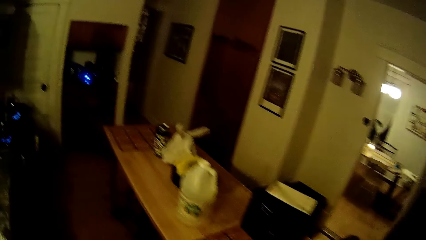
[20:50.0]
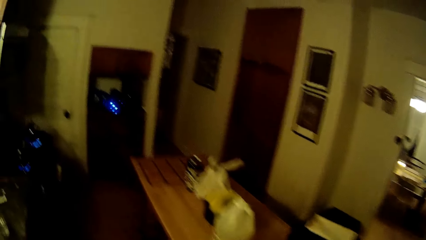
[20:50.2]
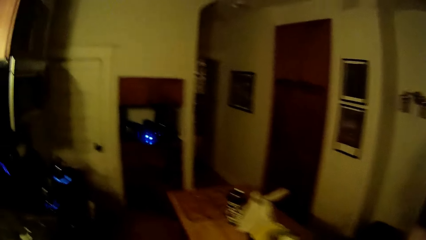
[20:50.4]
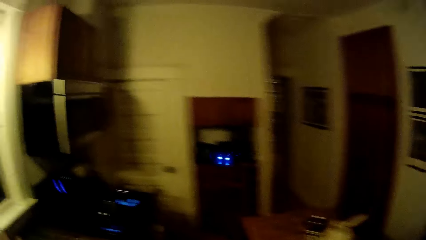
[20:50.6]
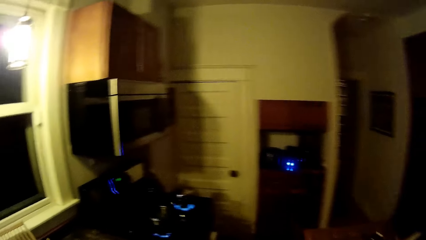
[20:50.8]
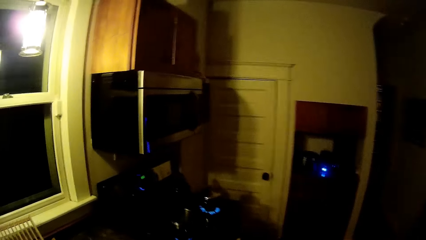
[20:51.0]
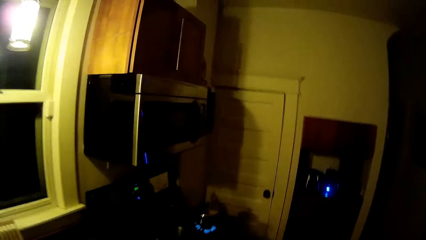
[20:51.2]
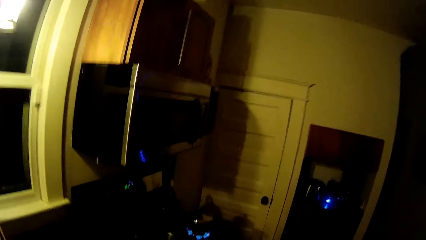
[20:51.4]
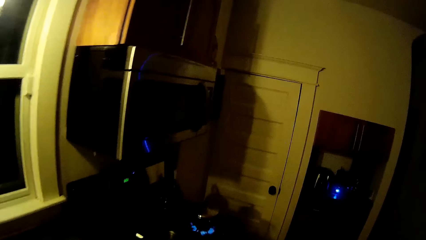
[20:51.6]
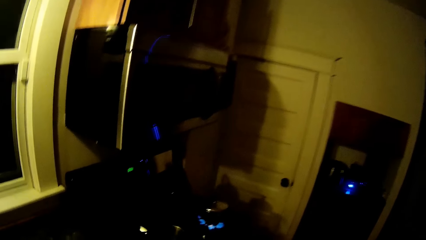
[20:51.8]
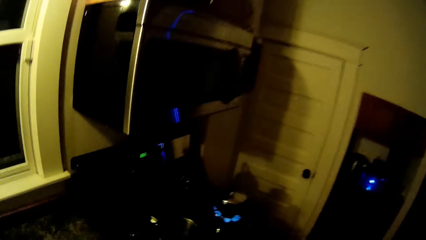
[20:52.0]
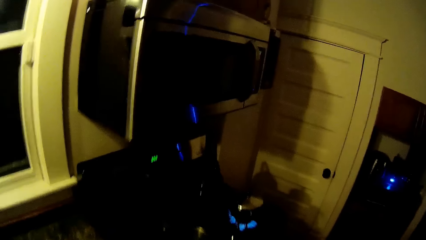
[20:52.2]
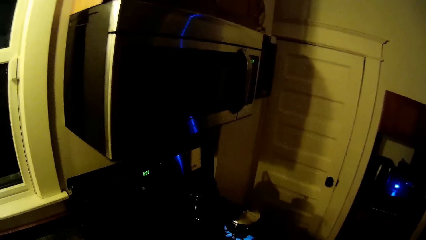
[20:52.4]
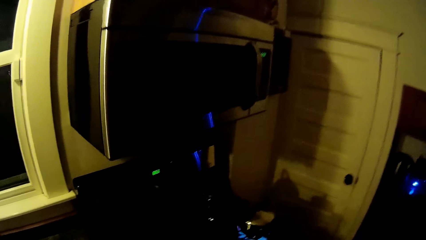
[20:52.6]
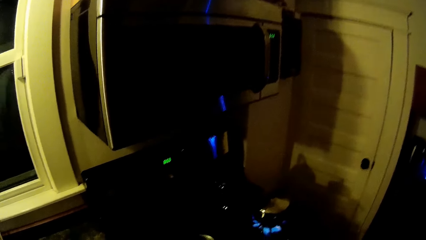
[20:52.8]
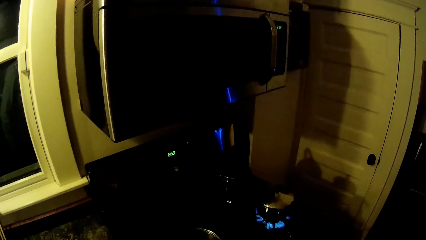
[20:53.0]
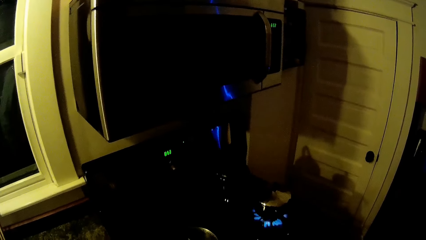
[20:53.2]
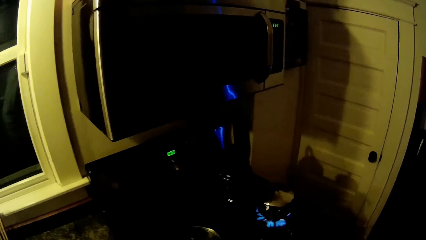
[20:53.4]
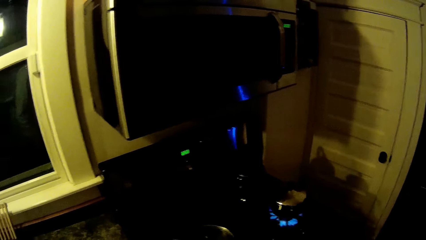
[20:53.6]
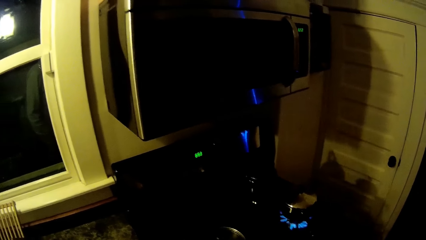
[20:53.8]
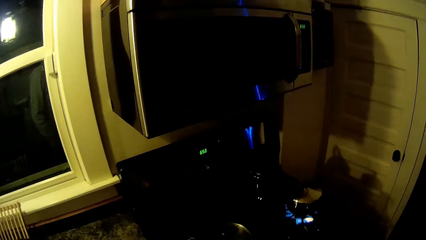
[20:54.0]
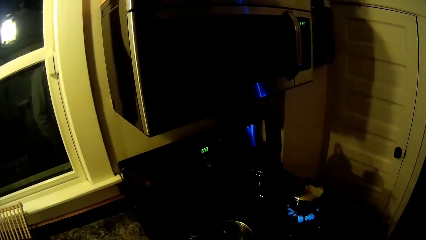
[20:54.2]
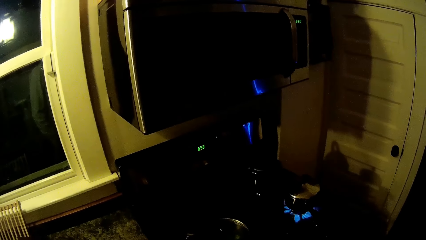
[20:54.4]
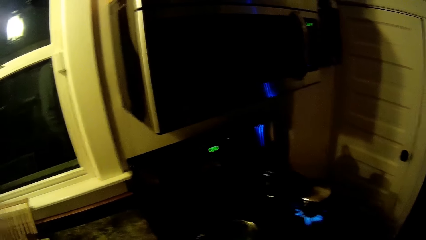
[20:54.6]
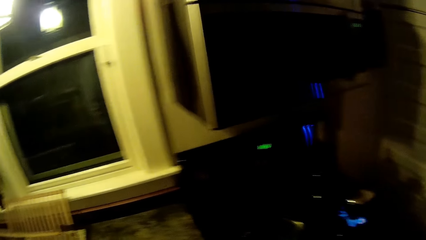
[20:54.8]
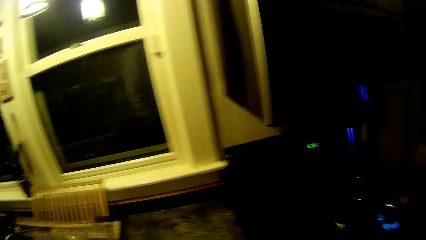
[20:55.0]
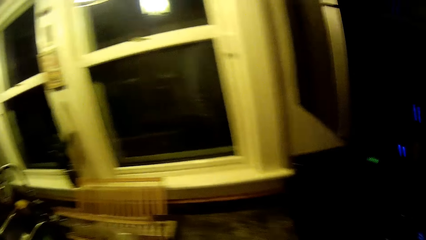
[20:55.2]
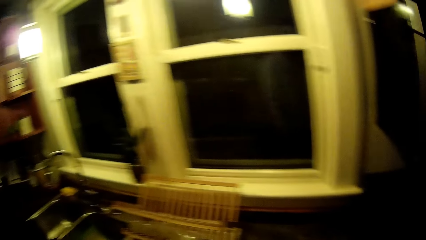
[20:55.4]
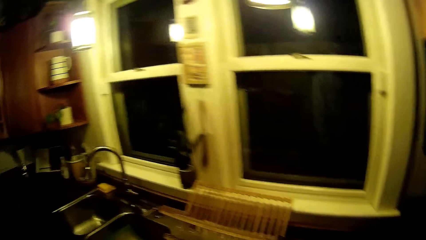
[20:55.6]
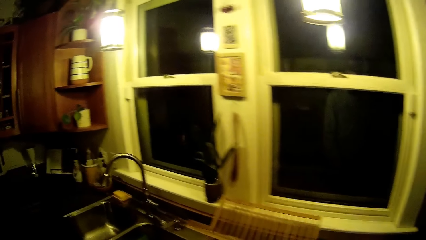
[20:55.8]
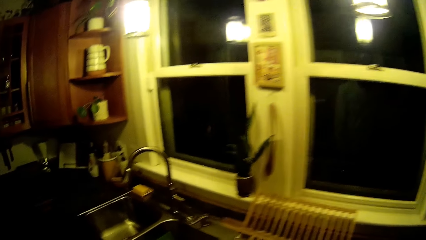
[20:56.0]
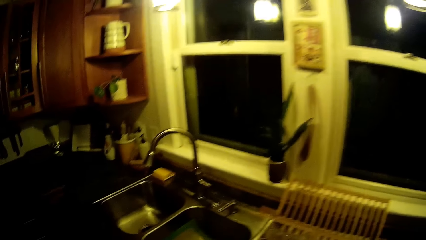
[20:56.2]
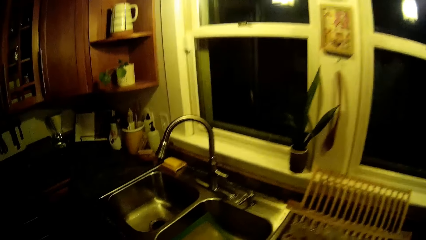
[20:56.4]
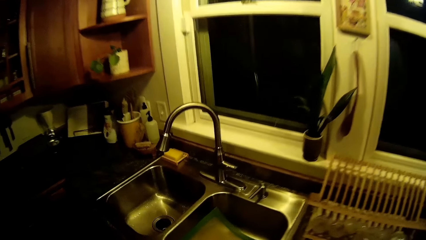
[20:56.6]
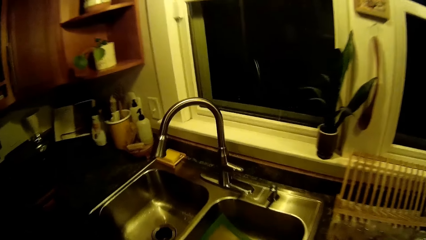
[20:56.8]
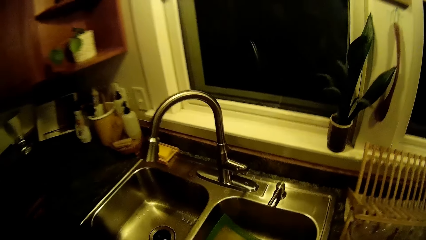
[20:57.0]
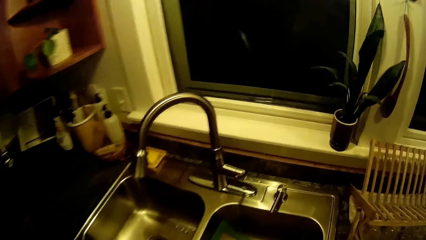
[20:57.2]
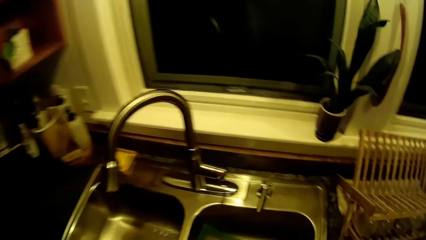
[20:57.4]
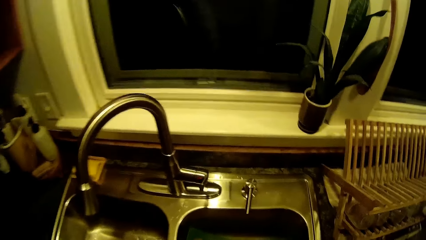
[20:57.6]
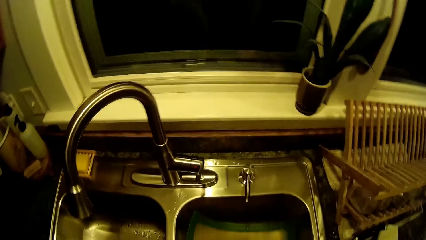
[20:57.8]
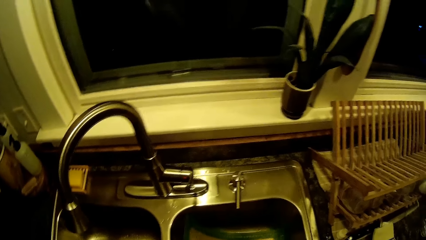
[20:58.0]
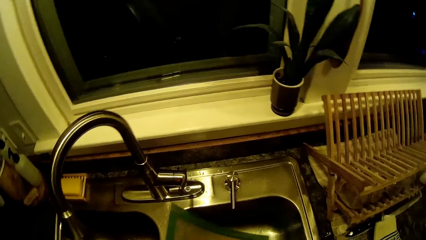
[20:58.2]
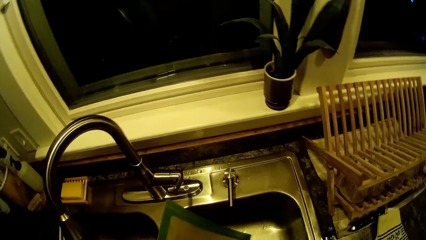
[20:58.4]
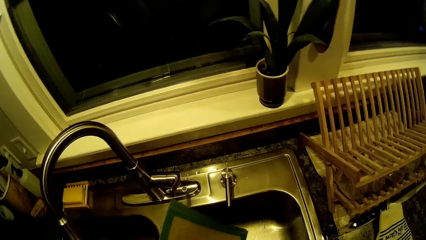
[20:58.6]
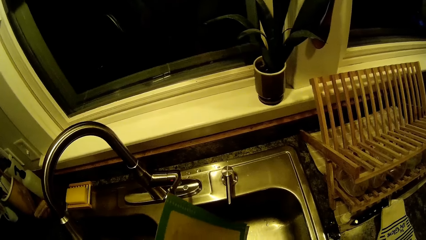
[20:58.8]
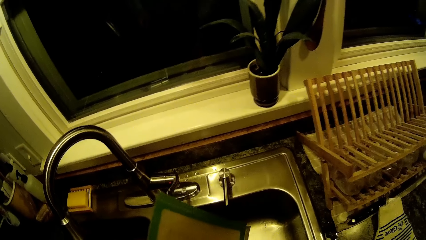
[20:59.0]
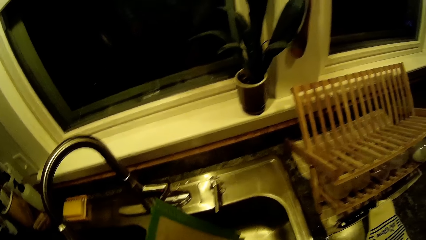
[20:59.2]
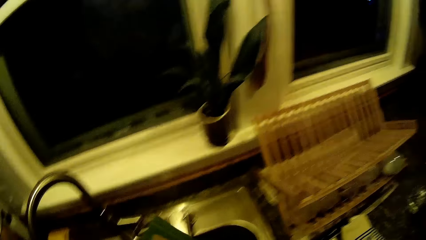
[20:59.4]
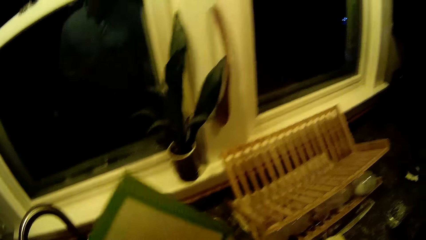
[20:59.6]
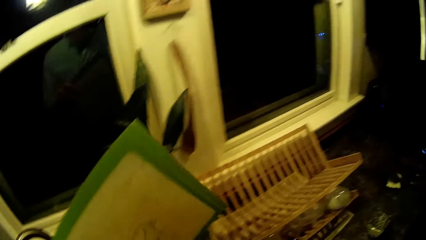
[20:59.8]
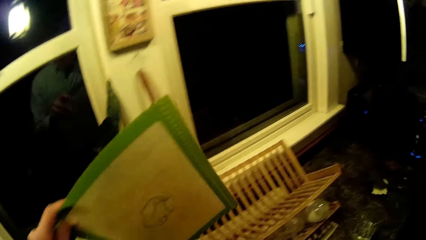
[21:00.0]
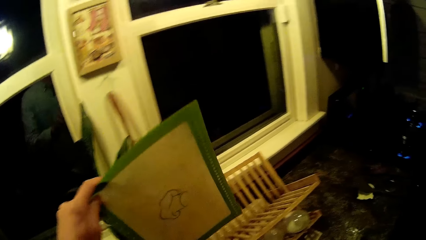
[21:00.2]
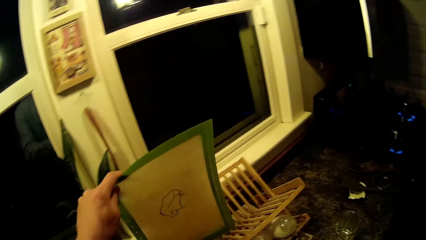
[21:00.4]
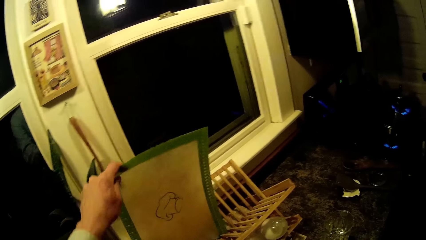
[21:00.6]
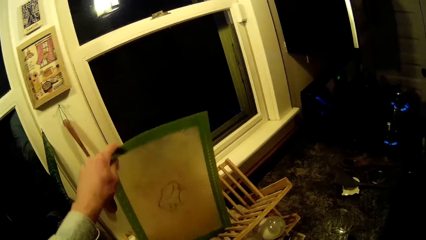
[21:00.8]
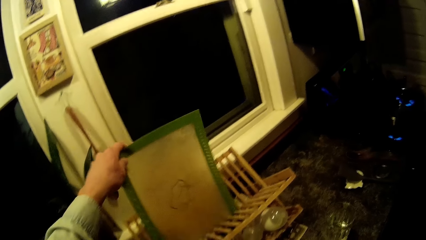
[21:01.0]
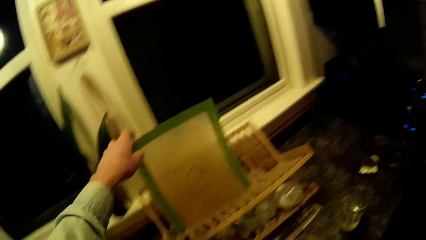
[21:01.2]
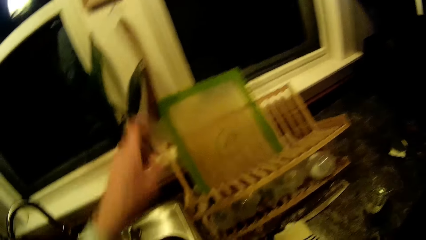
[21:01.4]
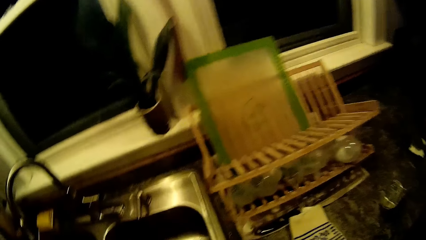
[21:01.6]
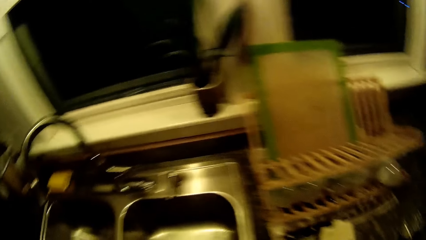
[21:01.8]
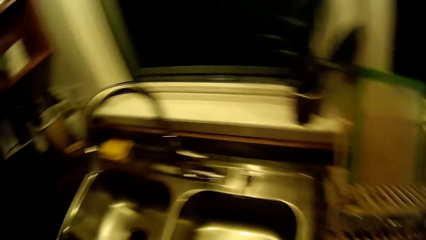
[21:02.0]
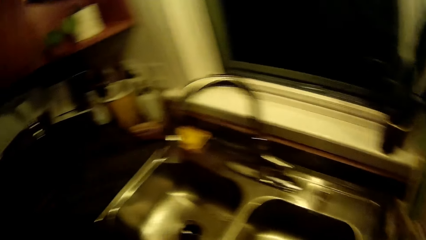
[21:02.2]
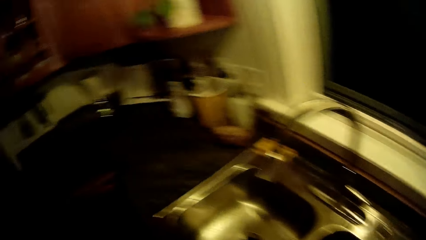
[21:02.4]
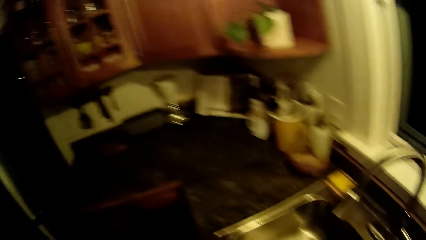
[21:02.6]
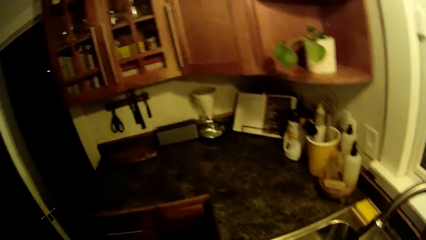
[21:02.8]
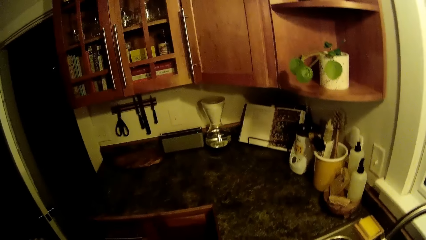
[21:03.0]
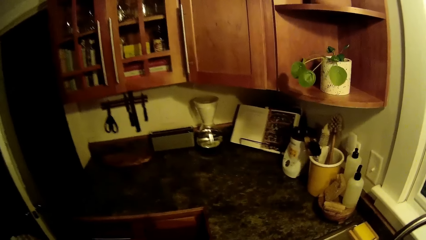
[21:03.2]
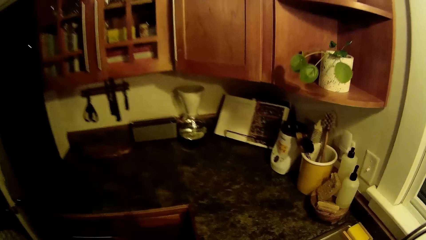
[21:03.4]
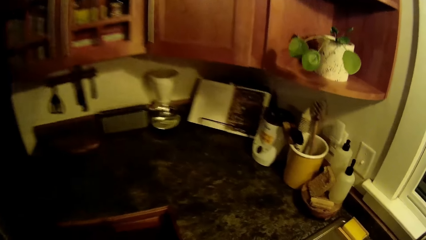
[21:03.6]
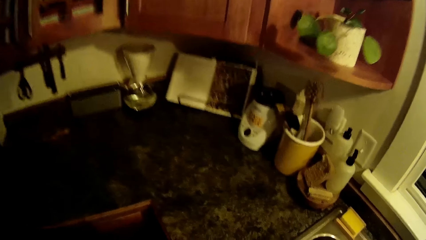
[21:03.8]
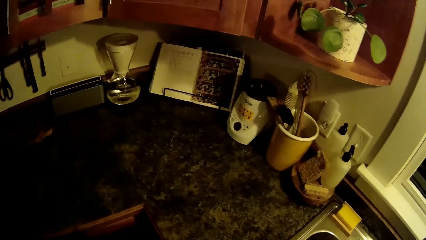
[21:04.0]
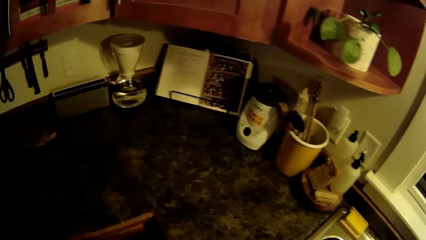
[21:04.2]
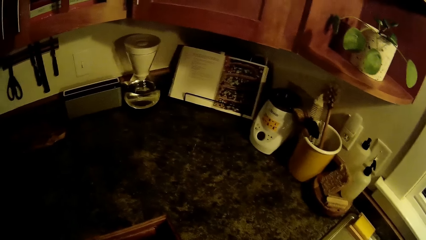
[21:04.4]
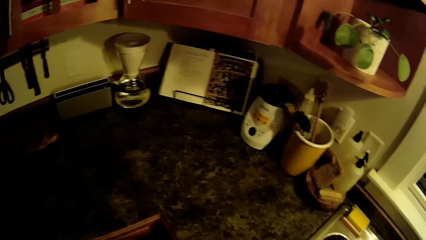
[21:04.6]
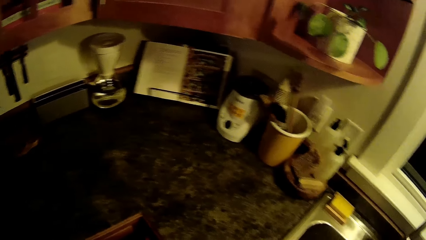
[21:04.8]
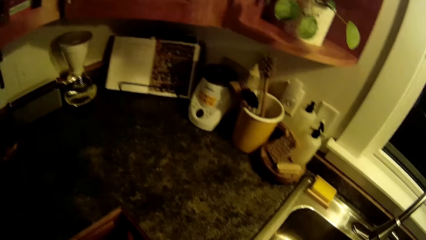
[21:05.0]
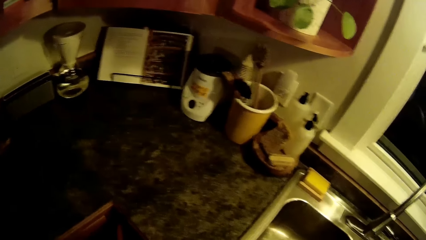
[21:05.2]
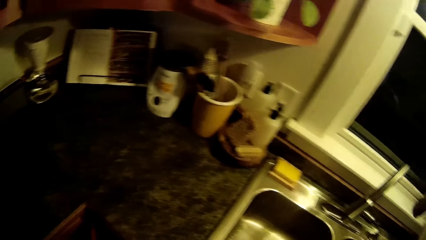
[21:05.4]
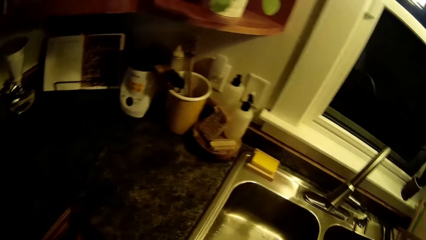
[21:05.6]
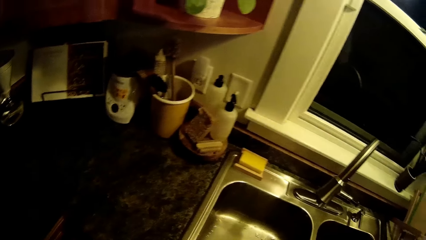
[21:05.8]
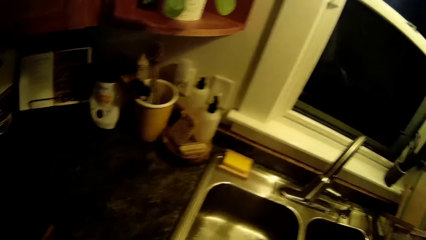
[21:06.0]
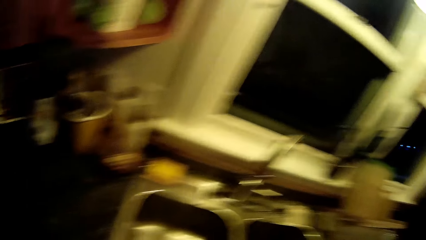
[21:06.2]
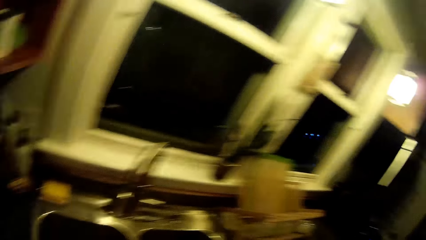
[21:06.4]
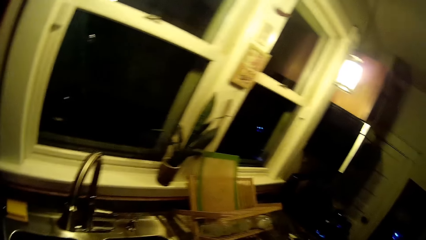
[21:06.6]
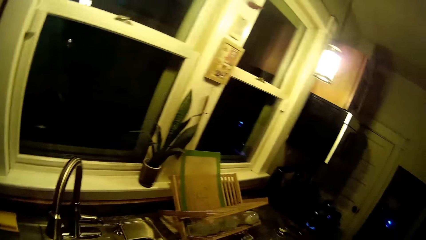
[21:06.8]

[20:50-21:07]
The camera wearer walks towards the sink. They walk around the kitchen. They stare at the stove. They walk around the kitchen. They pick up a table mat or piece of paper. They drop the piece of paper on a wooden plate rack. They stare at the countertop.
